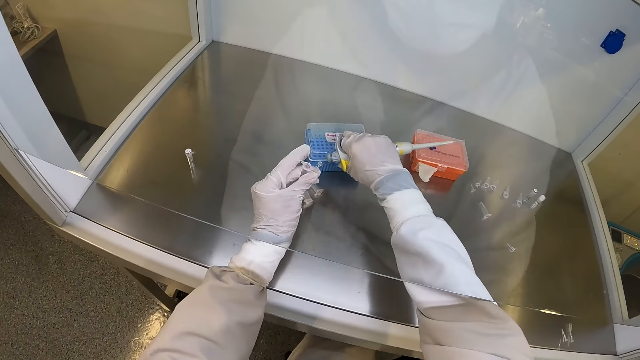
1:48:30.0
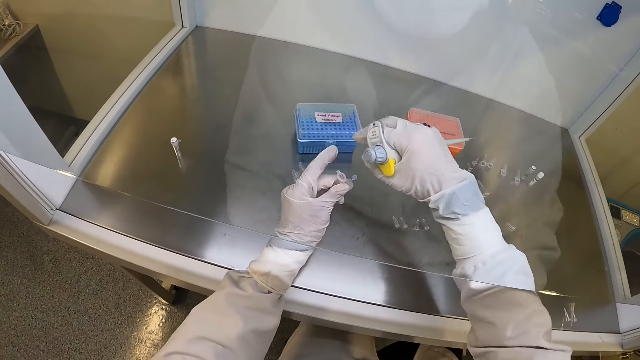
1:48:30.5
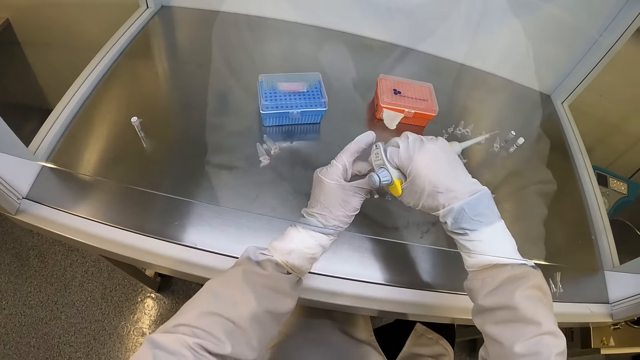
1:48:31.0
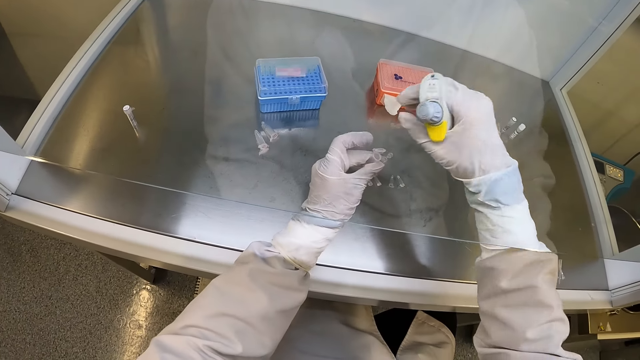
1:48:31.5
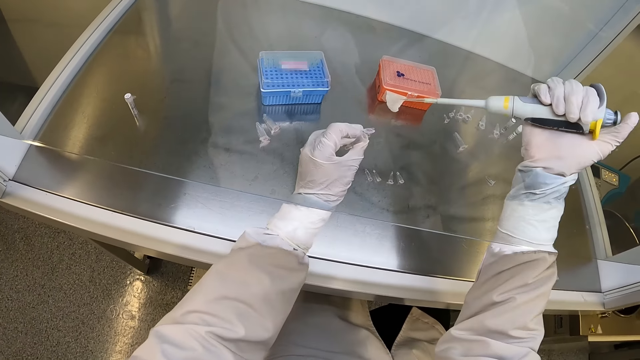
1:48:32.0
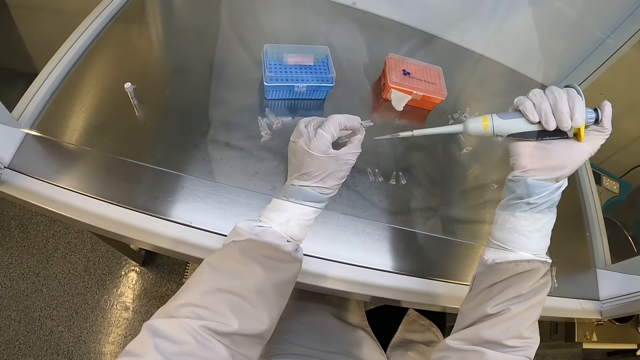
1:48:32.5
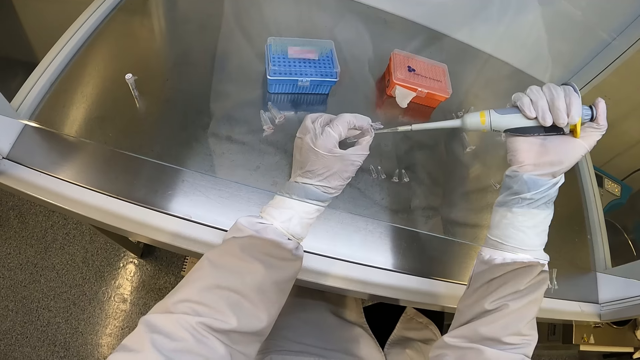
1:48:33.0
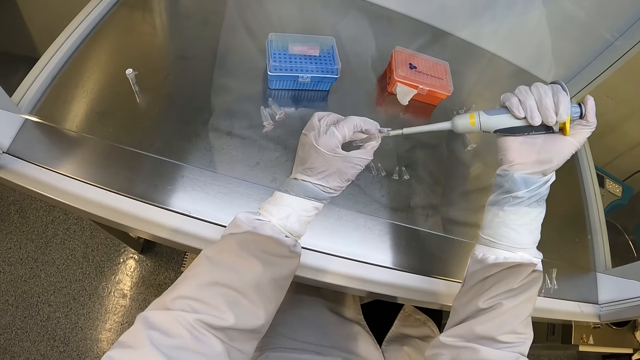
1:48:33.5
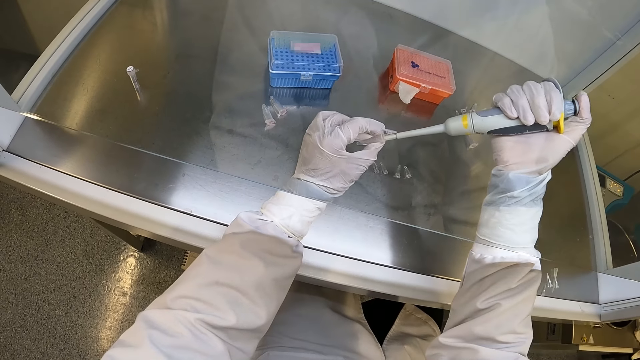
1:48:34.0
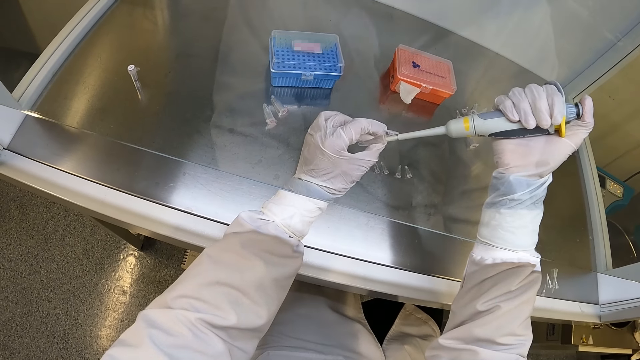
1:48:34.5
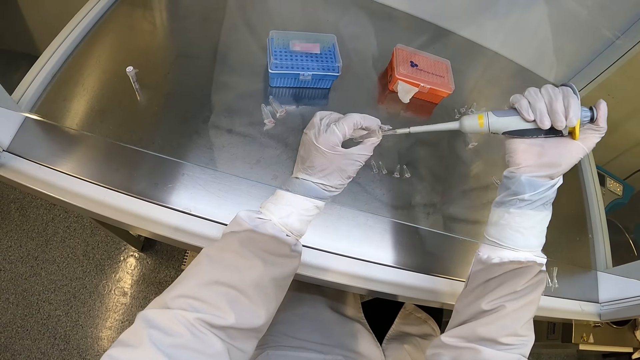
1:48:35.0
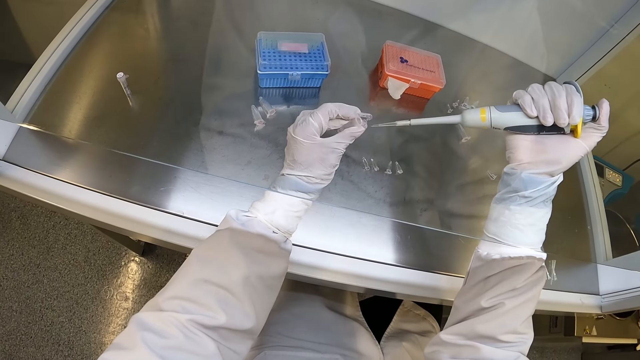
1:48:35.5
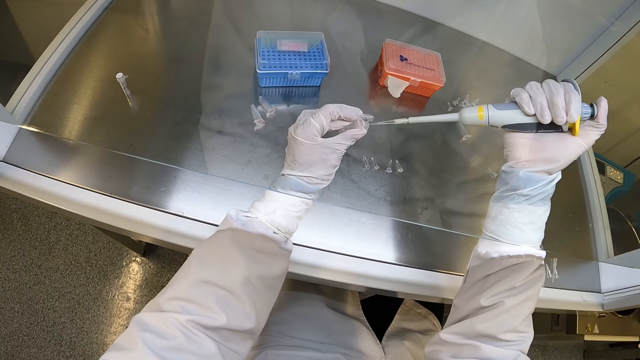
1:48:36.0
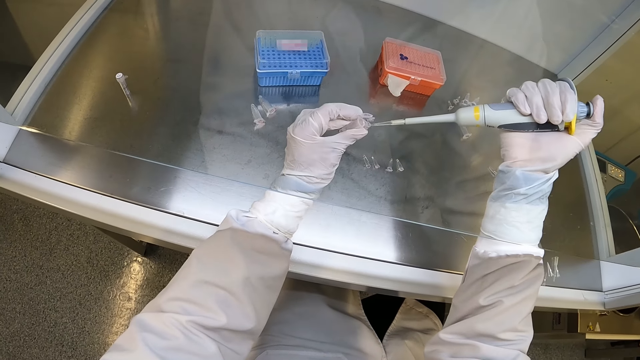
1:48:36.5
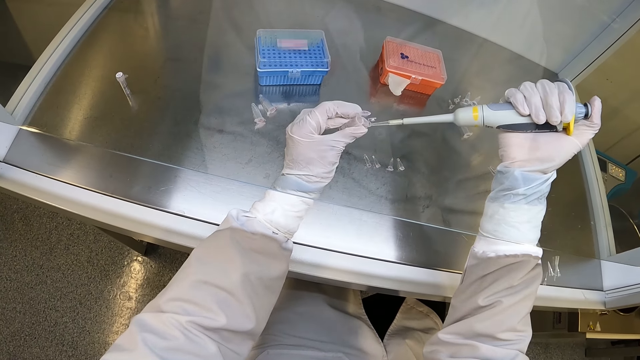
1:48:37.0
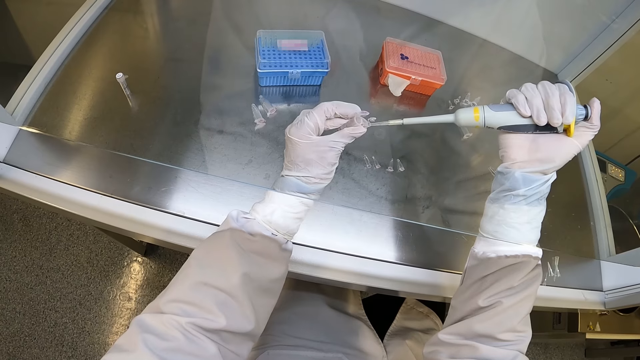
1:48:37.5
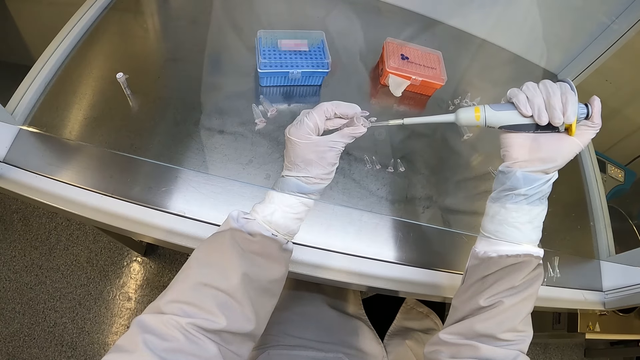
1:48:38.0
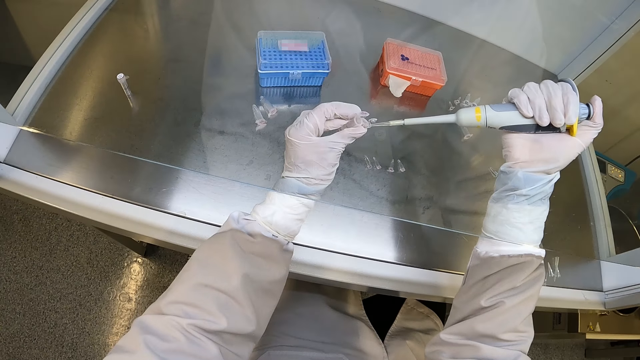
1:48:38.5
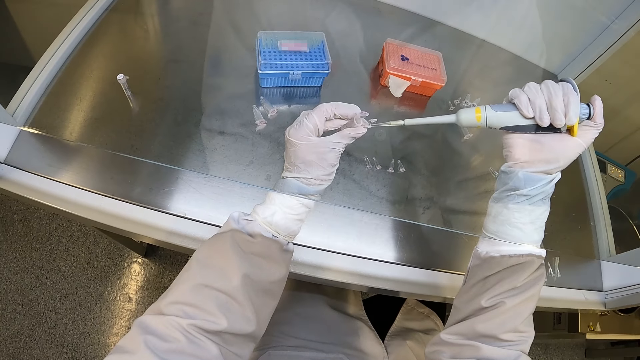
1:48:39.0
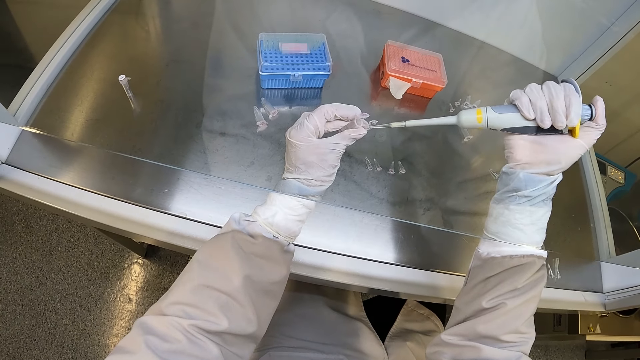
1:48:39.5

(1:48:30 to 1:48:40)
The camera wearer locks the centrifuge storage container in the biosafety cabinet with his right hand. He touches the microtubes in his left hand with his right hand. He opens the tube. He extracts some liquid sample from the microtube in his left hand with the micropipette or syringe in his right hand. He inserts the syringe in the tube. He pumps some liquid sample into the microtube in his left hand with the micropipette in his right hand. He inserts the syringe in the small tube.

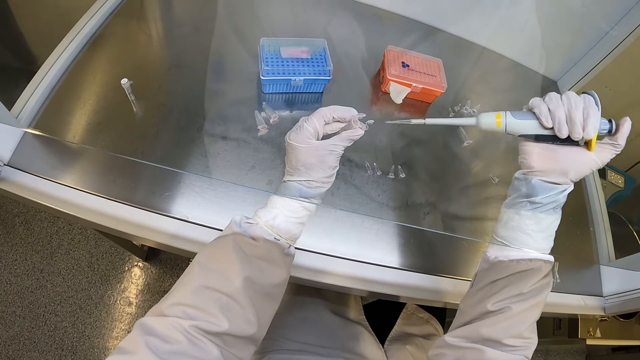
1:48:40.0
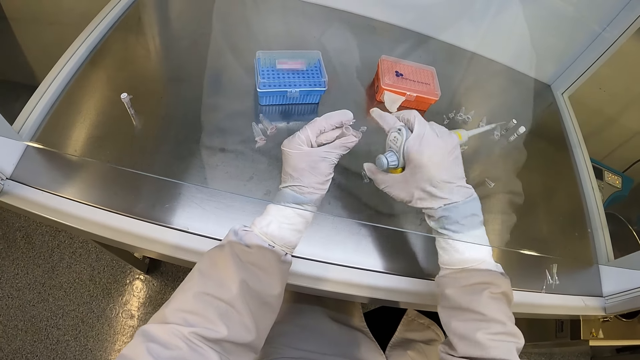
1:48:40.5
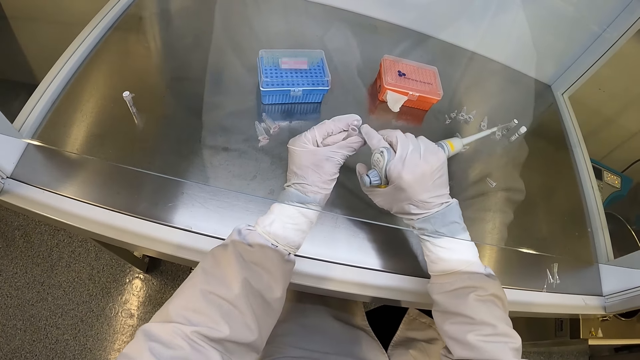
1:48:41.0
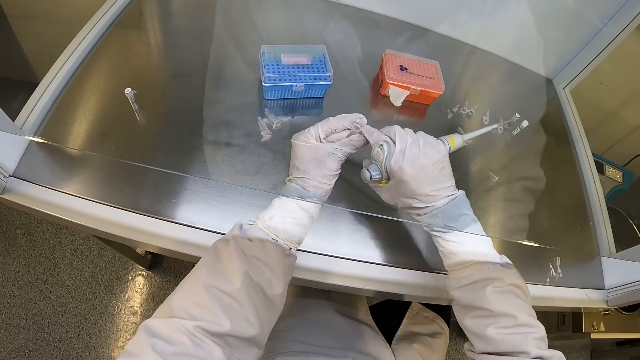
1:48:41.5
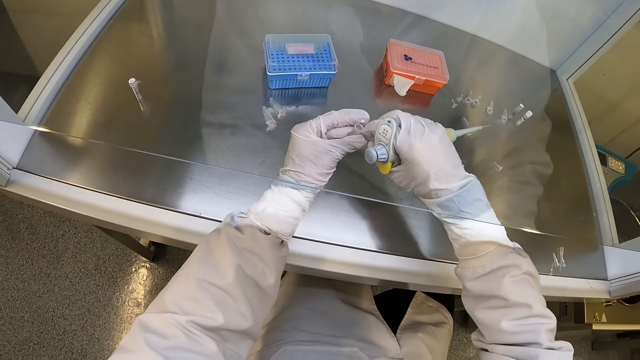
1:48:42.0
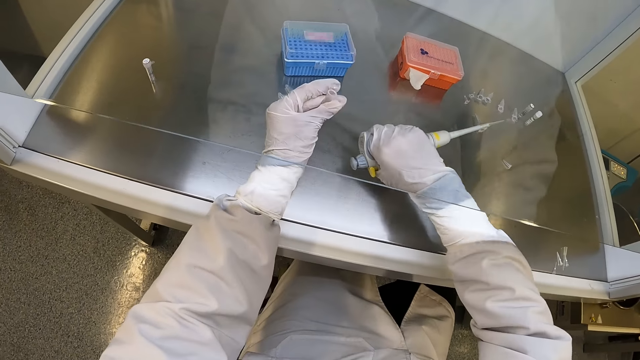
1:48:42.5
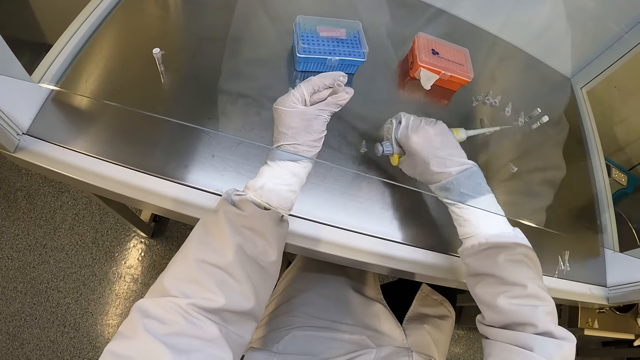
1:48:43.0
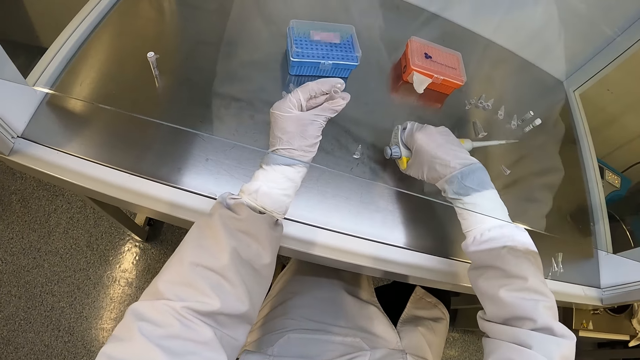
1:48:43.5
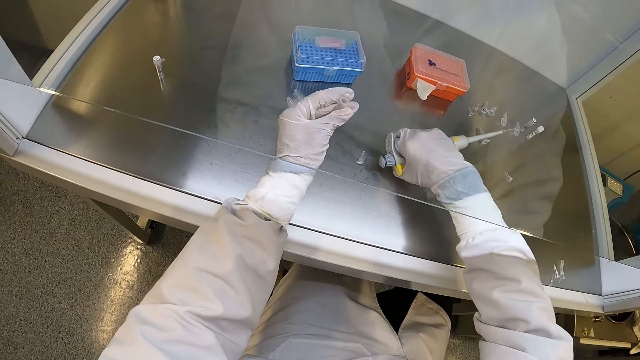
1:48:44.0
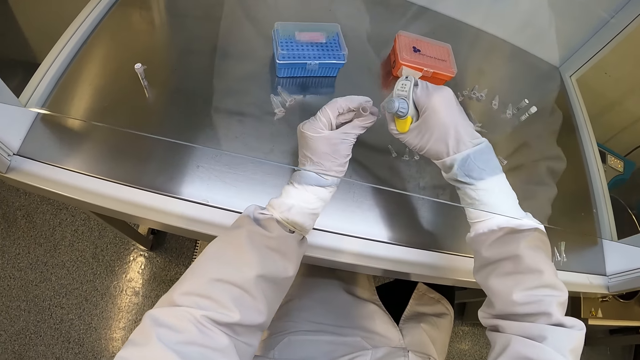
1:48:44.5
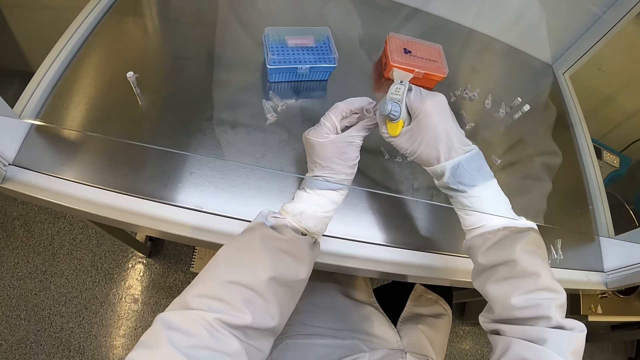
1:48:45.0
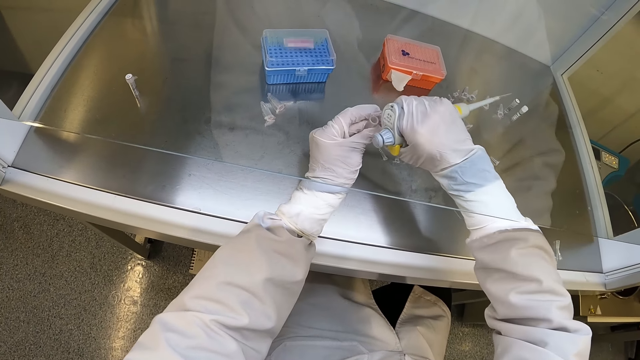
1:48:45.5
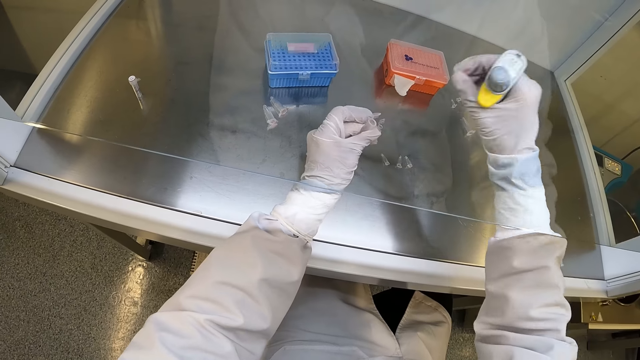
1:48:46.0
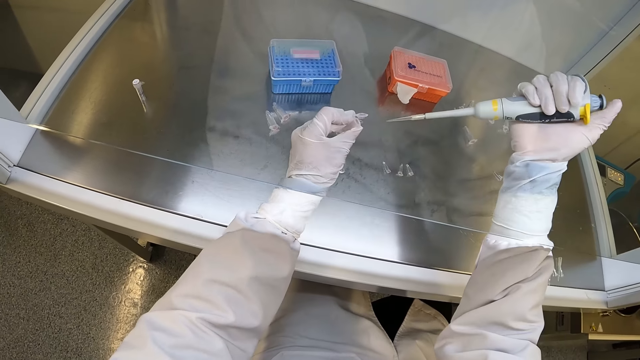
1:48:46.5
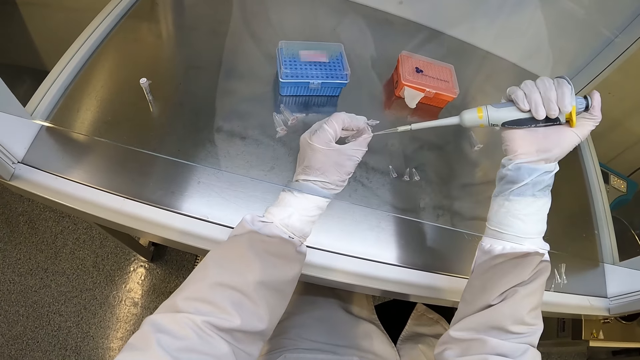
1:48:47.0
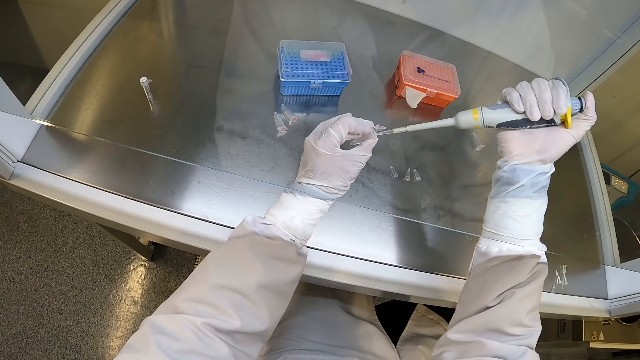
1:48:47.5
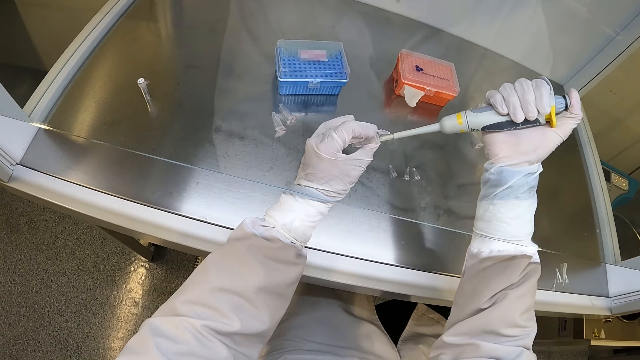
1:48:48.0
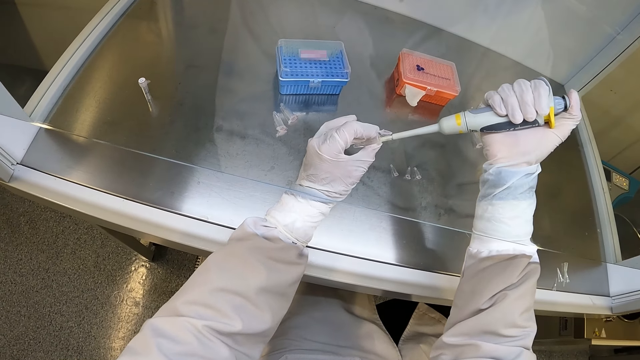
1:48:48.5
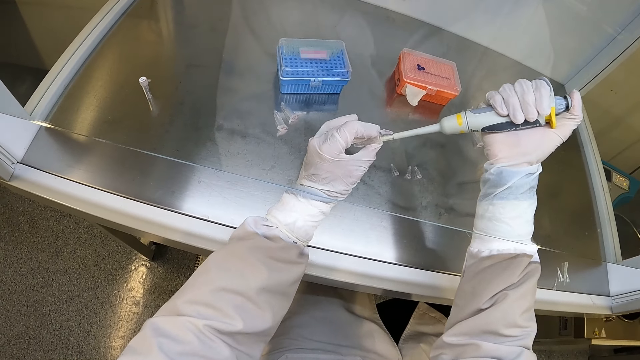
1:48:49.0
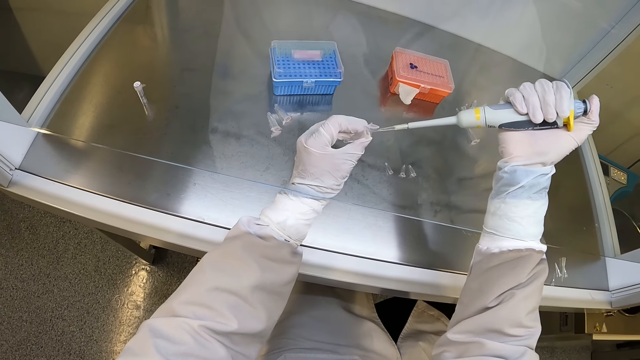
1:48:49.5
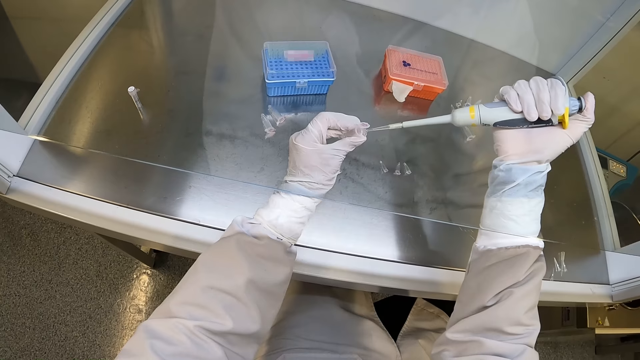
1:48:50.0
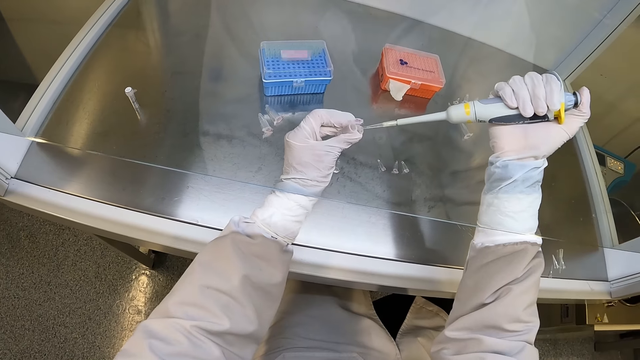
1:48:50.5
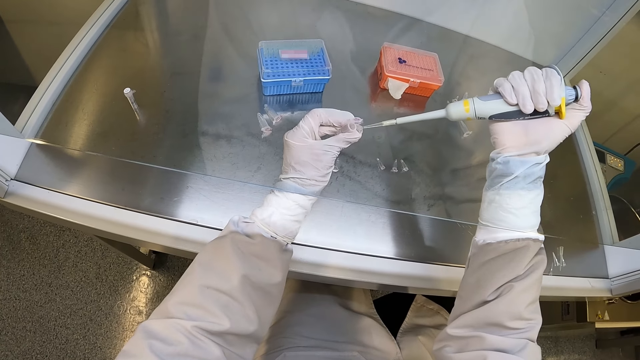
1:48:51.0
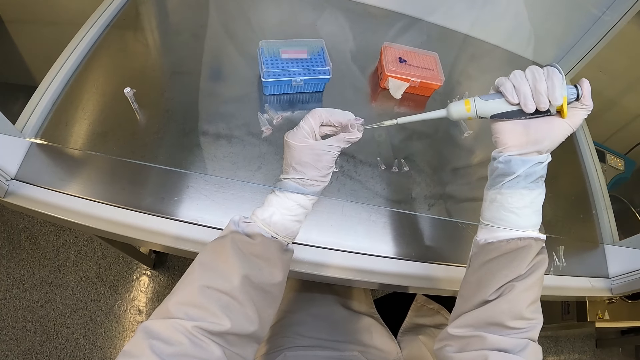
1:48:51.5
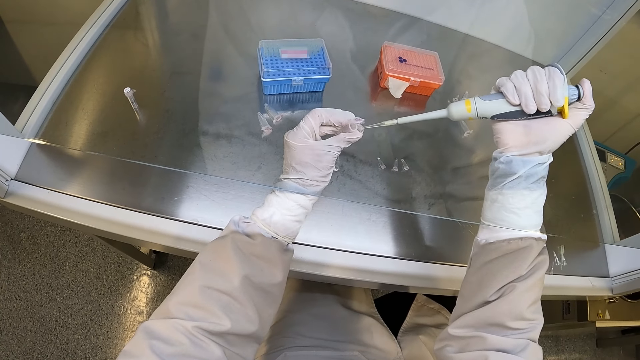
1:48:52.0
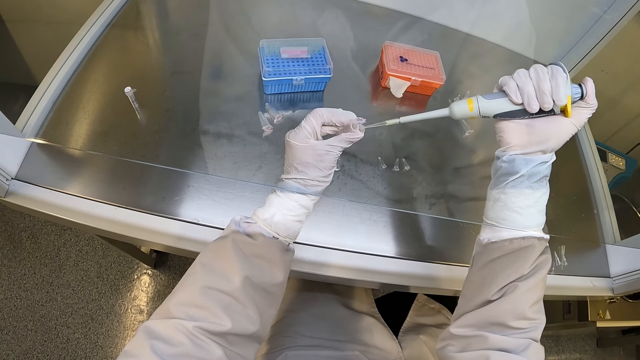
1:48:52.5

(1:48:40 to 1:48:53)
The camera wearer closes the microtube in his left hand with his right hand. He takes the microtube from his left hand with his right hand. He places the microtube in his right hand on the biosafety cabinet. He picks up a microtube from the biosafety cabinet with his right hand. He passes the microtube from his right hand to his left hand. He opens the microtube in his left hand with his right hand. He extracts some liquid sample from the microtube in his left hand with the micropipette or syringe in his right hand. He inserts the syringe in the tube. He pumps some liquid sample into the microtube in his left hand with the micropipette in his right hand. He inserts the syringe in the small tube.
